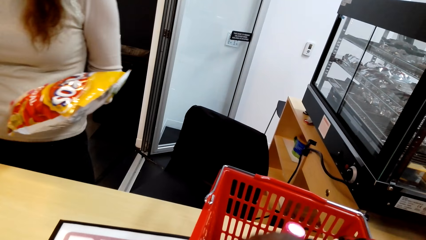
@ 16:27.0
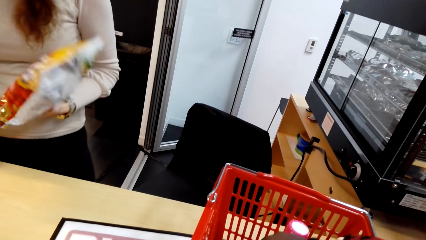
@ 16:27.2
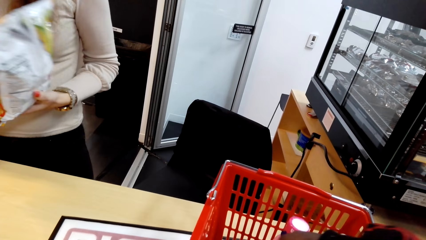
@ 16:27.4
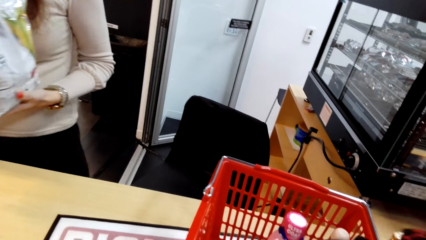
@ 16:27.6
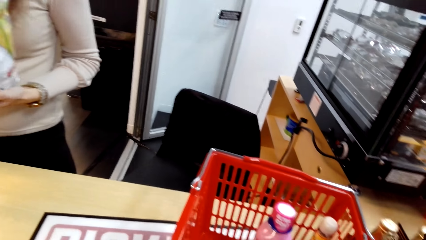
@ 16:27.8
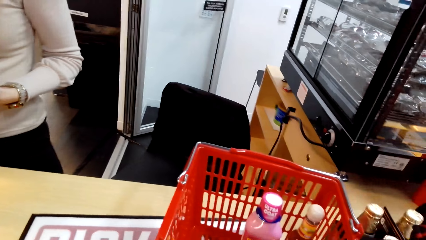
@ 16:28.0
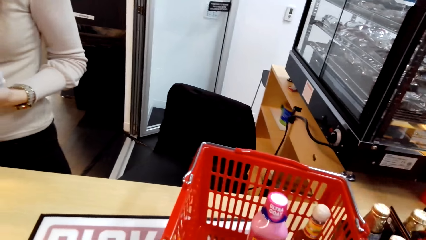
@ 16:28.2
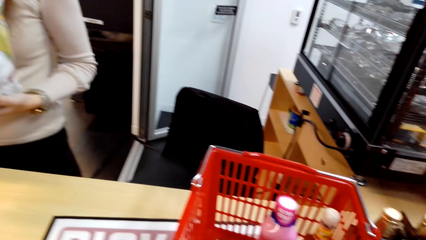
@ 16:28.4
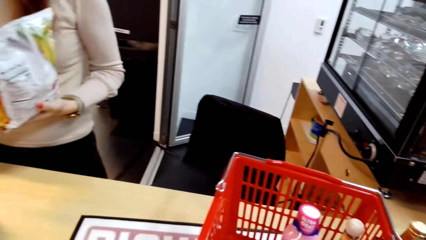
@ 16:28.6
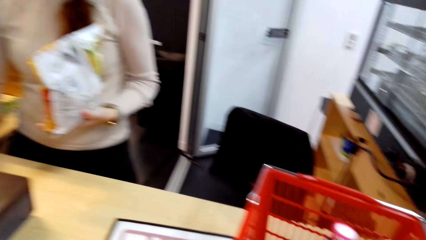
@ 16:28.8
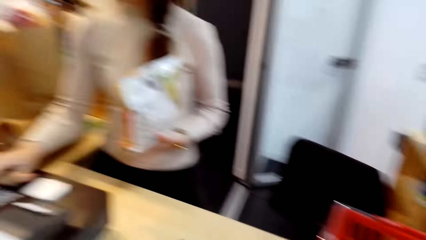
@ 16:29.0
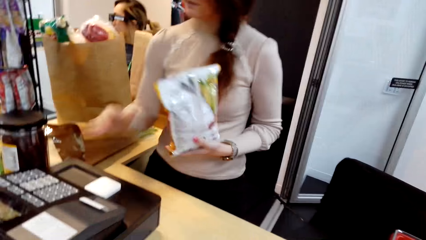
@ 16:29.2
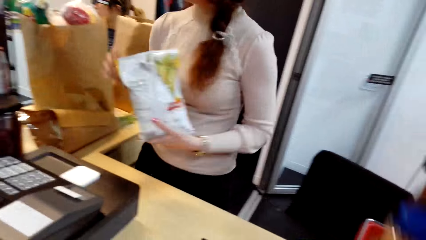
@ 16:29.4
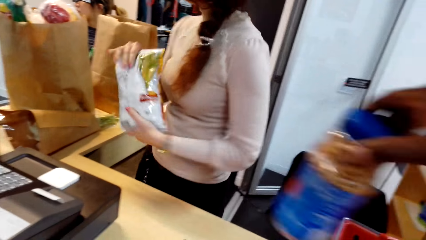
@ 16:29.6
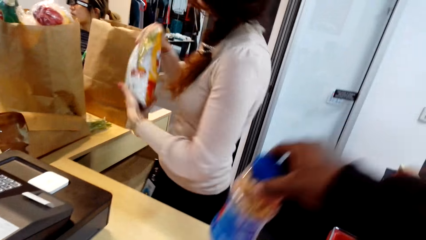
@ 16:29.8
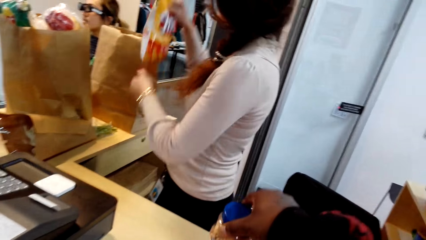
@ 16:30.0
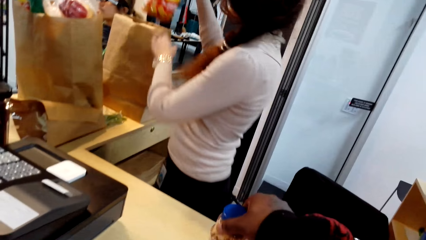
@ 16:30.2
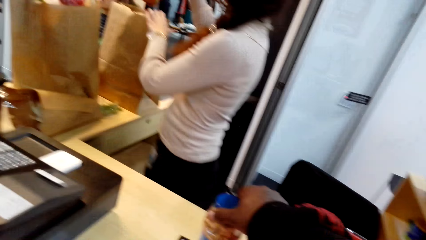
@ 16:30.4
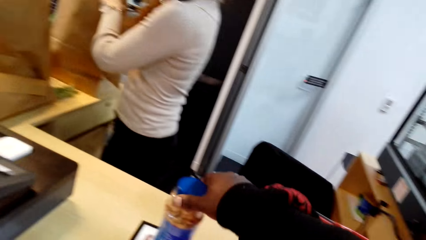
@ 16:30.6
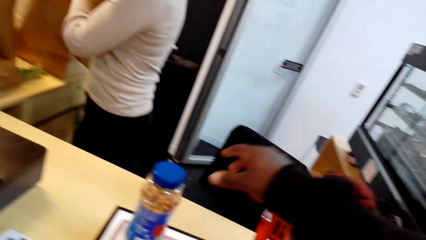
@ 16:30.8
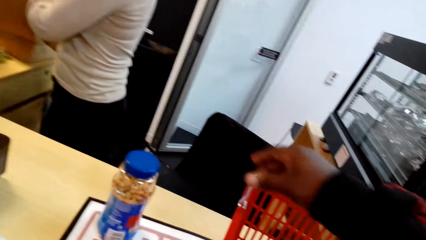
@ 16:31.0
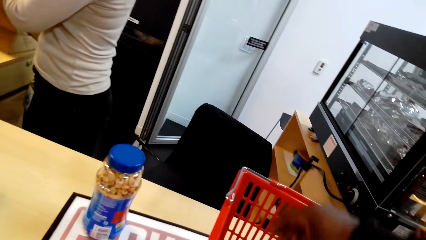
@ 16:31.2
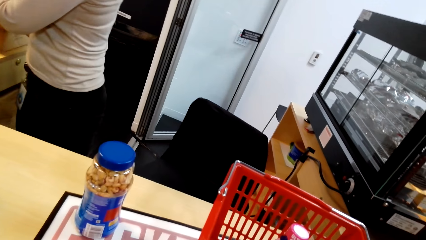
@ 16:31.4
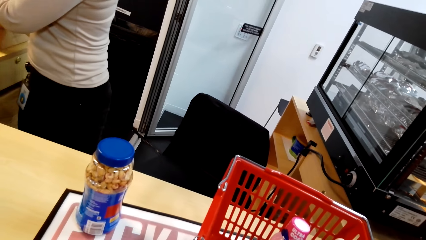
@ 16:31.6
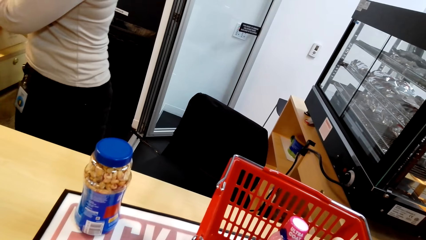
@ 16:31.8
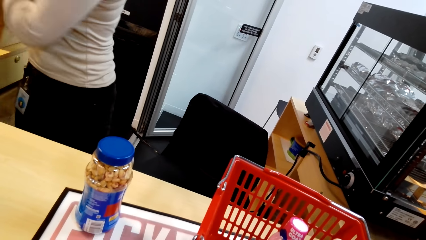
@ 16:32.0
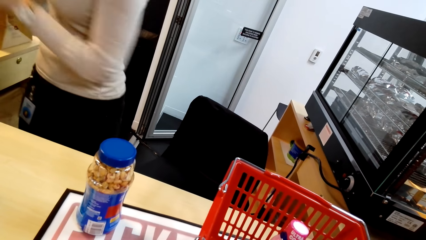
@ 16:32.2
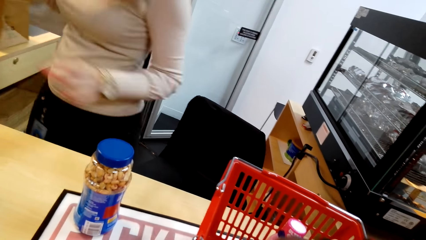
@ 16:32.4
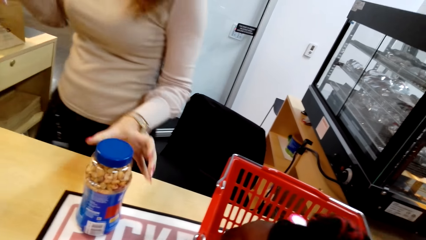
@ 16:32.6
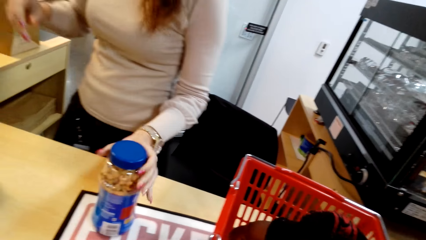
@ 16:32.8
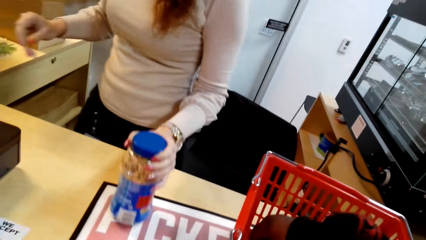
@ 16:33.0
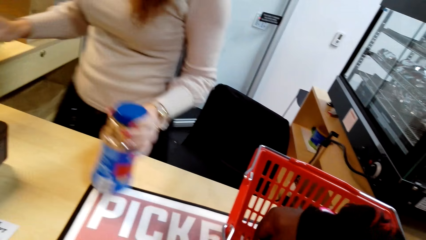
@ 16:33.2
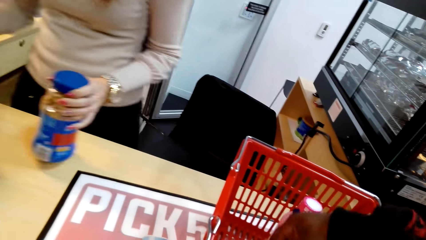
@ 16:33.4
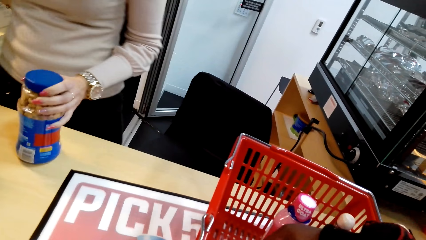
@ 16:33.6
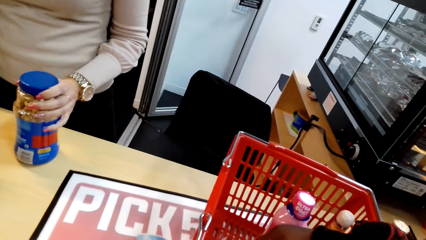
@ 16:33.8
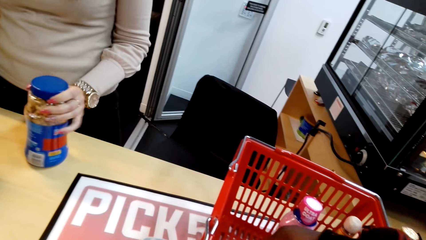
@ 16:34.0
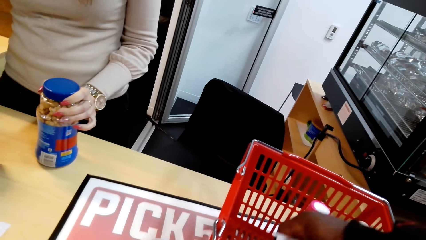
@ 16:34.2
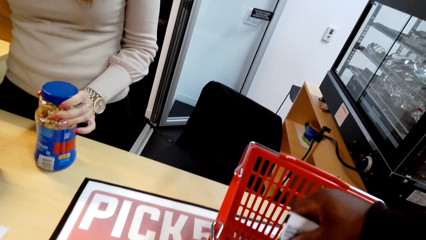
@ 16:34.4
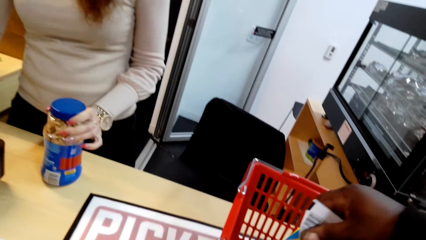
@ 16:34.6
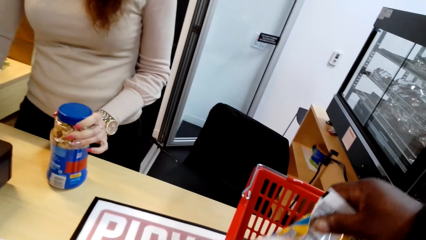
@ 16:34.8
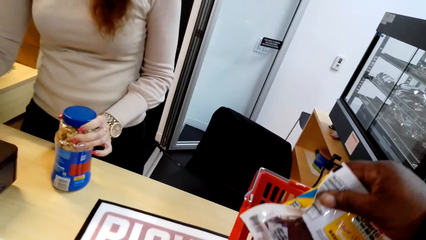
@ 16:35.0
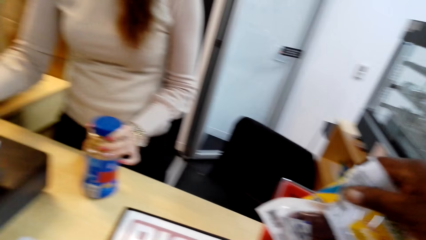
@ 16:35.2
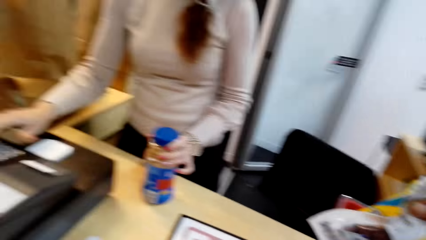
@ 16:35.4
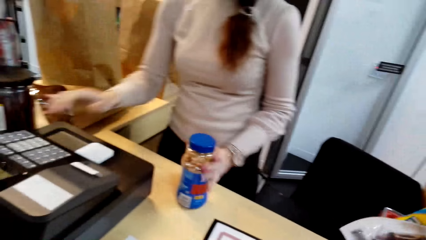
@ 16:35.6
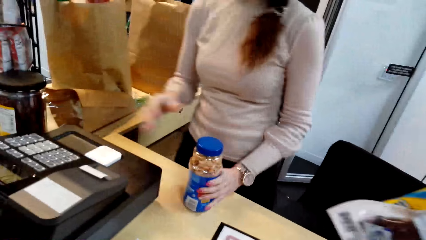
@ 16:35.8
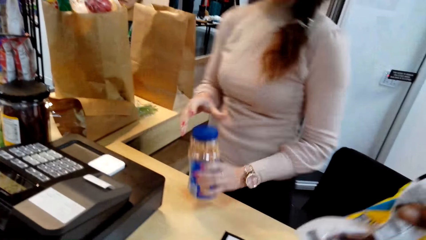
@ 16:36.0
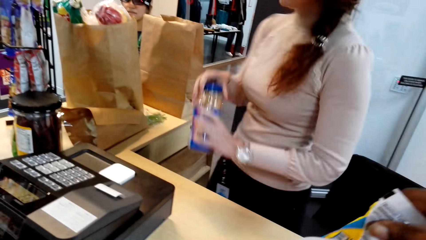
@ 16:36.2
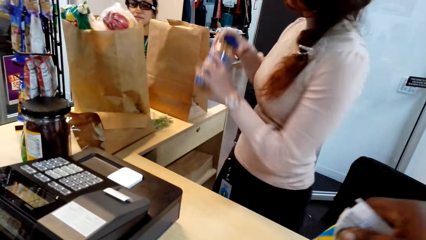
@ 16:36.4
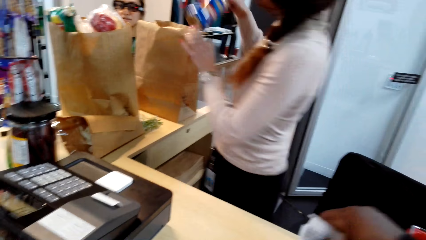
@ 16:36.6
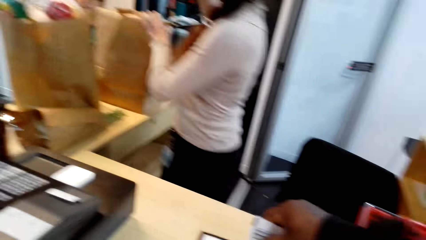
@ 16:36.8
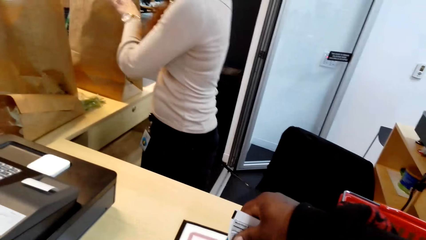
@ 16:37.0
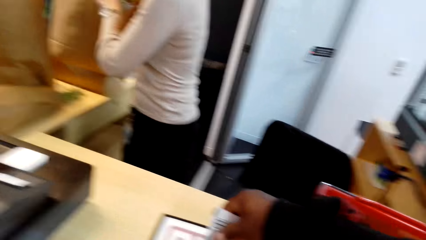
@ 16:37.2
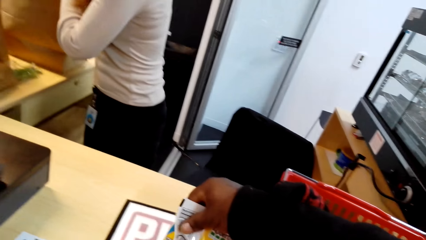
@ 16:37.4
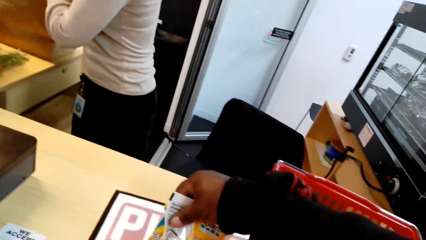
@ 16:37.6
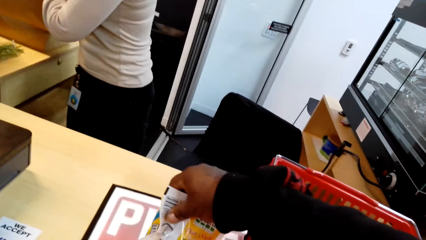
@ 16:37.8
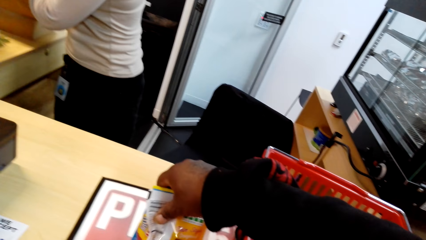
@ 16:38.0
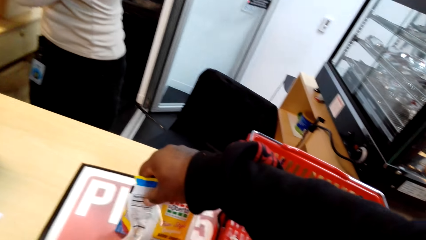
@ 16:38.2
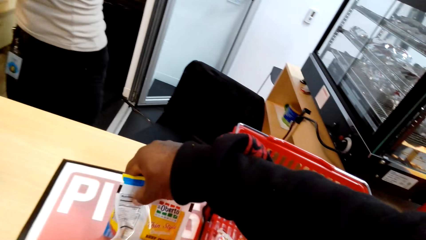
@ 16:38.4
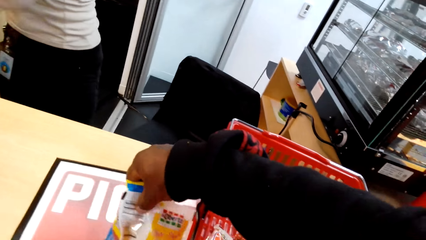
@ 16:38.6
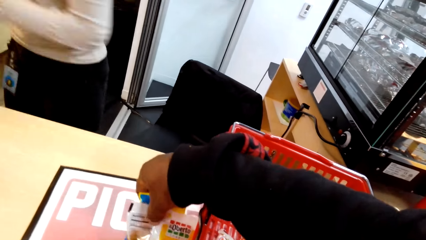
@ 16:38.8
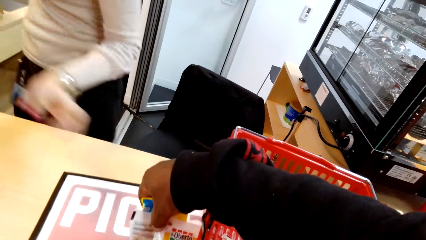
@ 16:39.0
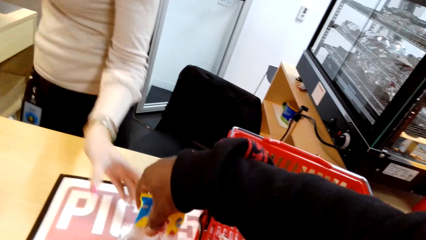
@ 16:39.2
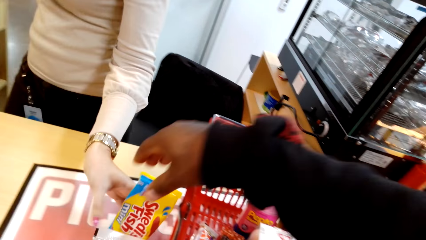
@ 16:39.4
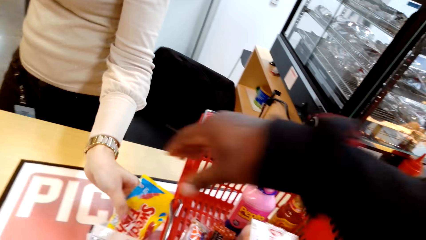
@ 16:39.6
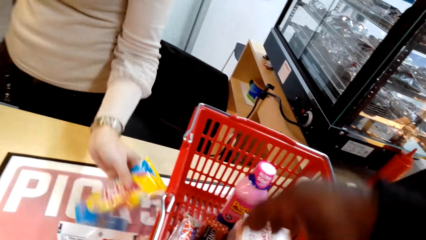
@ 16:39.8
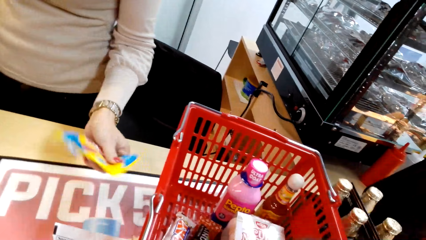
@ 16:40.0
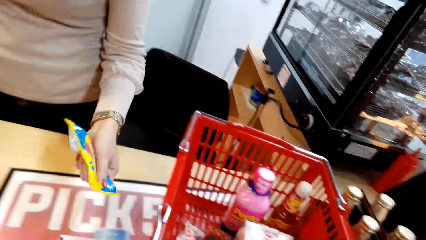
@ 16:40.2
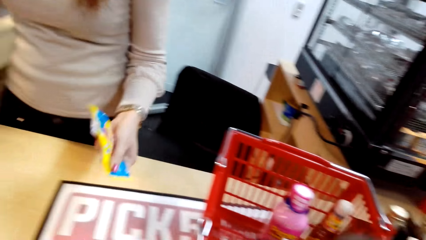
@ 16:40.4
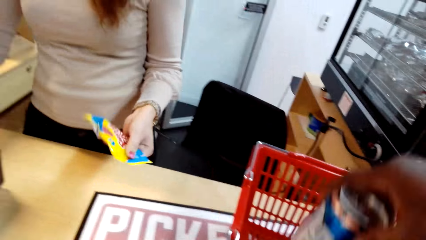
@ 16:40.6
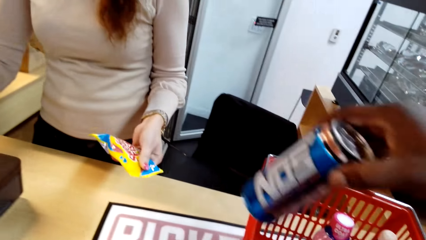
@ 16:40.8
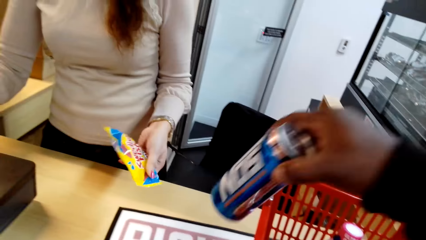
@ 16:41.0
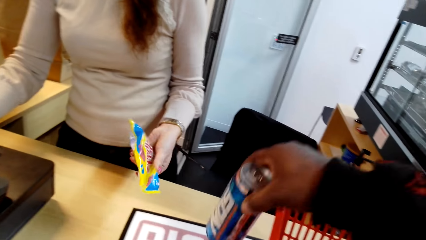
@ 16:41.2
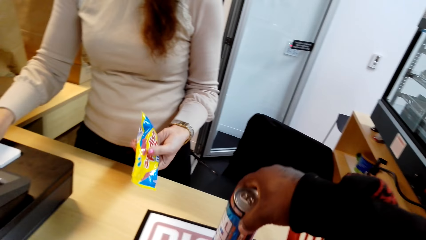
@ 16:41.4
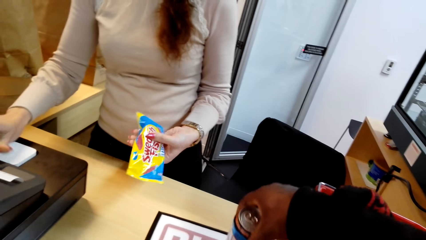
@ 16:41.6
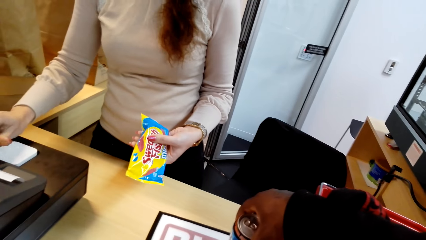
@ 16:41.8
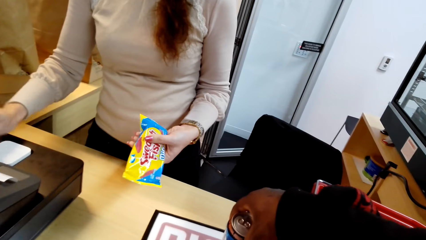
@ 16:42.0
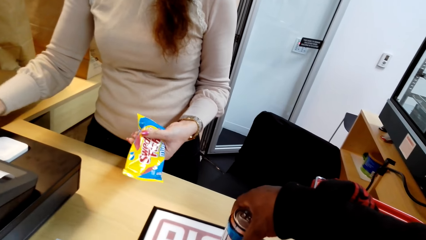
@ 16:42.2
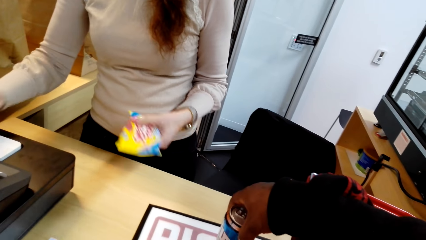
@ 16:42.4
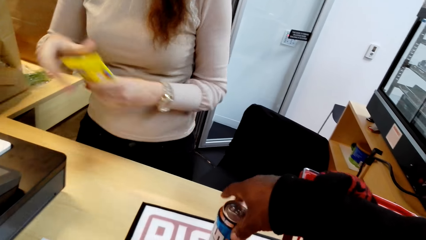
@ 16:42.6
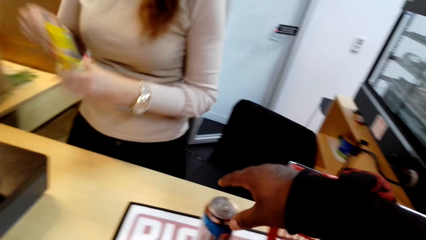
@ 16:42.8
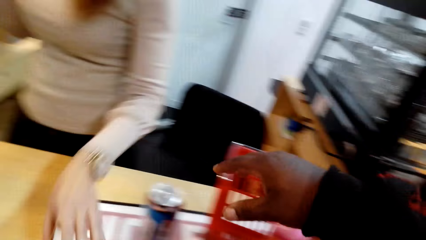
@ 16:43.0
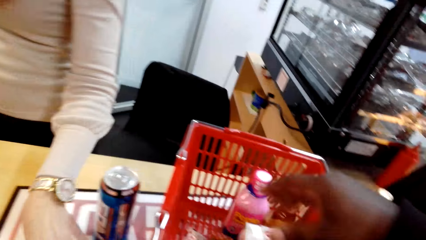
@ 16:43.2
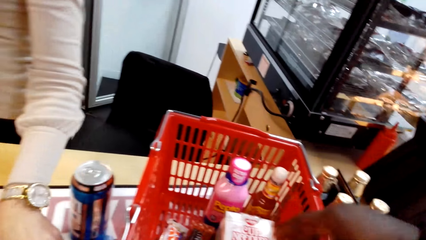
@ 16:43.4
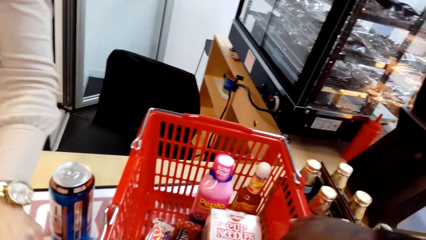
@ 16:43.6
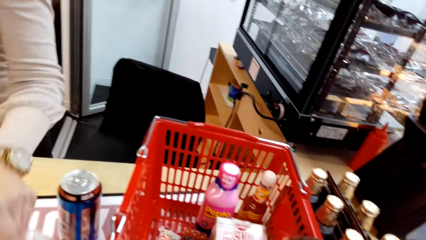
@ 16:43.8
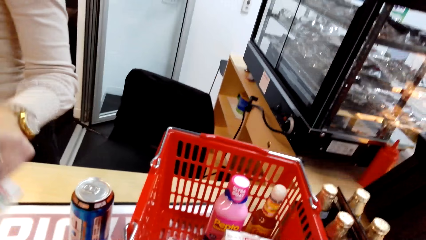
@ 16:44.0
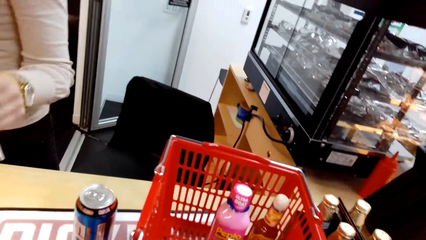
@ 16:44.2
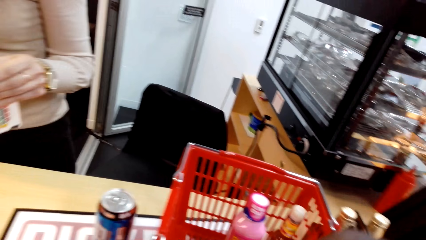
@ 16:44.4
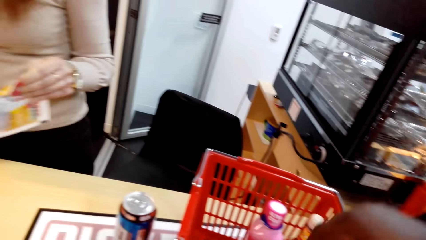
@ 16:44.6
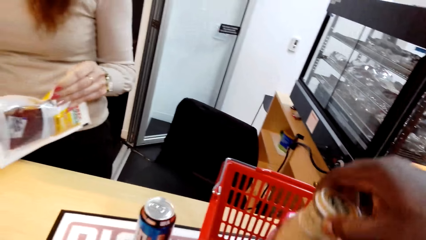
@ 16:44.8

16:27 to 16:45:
A person operates a cash register machine. The camera wearer presses the billing machine. They drop a bottle on the table. They place the bottle of a drink on the table. They place the peanuts on the counter. The person picks the bottle from the table and picks the peanuts. The camera wearer places a sachet of something on the table. They press the billing machine. The person packages something. The camera wearer puts the peanuts in the paper. They place the items on the table. The person picks the packet of something from the table and picks the items from the counter. The camera wearer places the drink can on the table. The person operates the cash register machine, presses the billing machine, and drops the packet of something.
